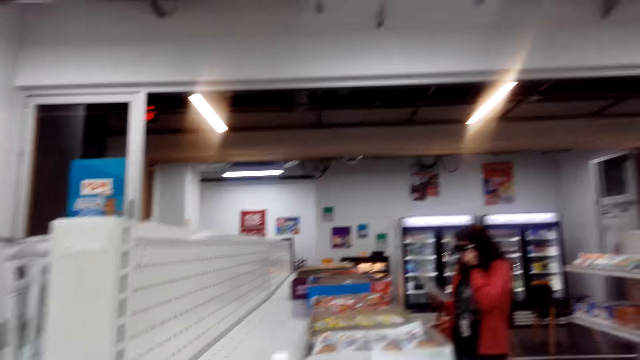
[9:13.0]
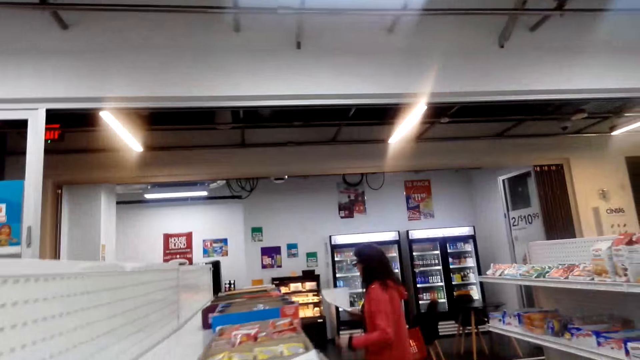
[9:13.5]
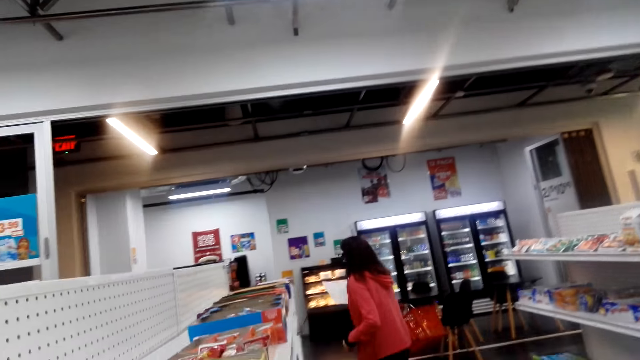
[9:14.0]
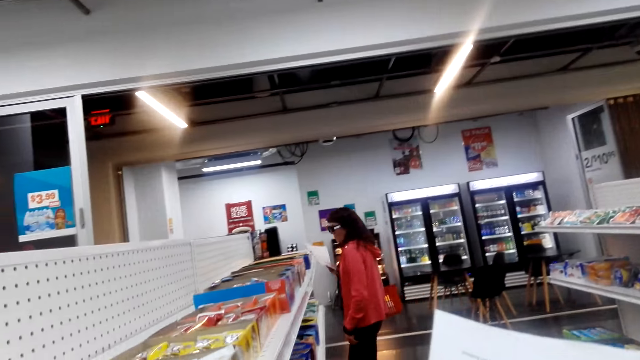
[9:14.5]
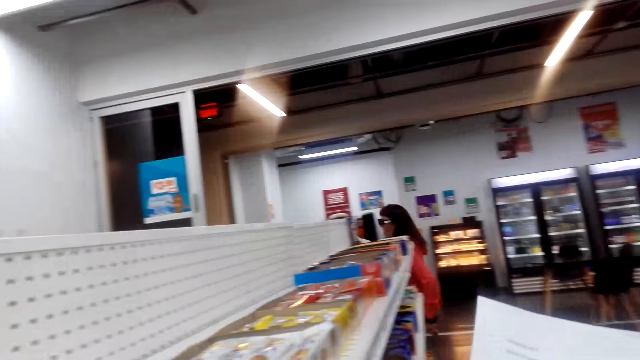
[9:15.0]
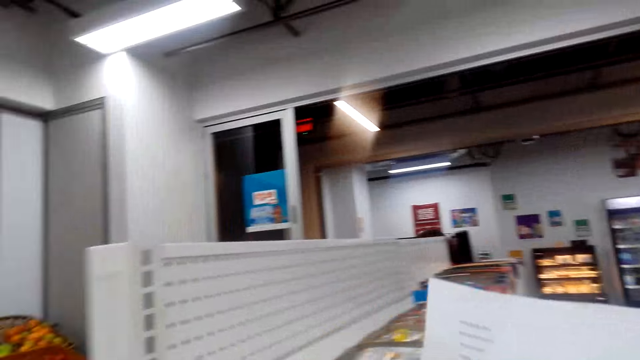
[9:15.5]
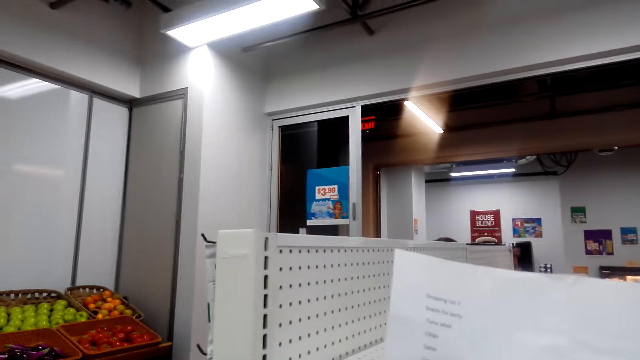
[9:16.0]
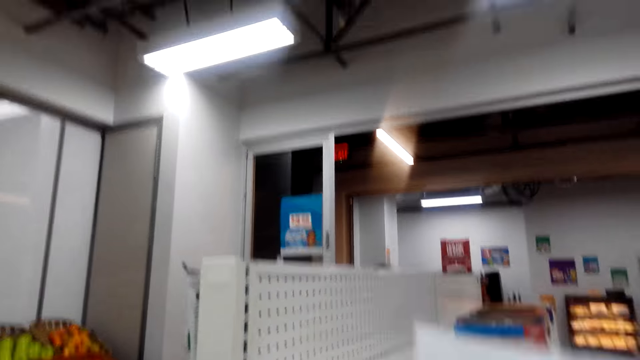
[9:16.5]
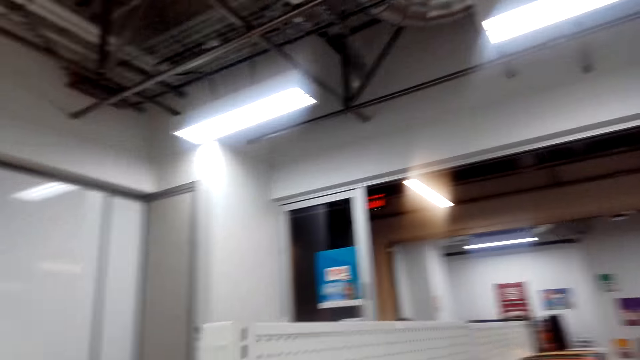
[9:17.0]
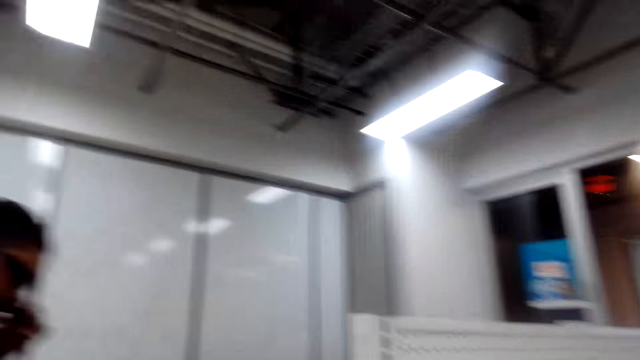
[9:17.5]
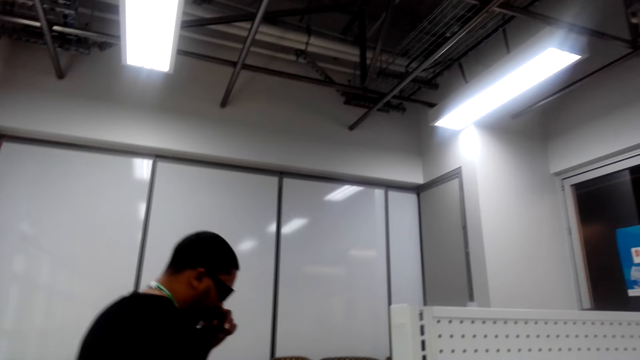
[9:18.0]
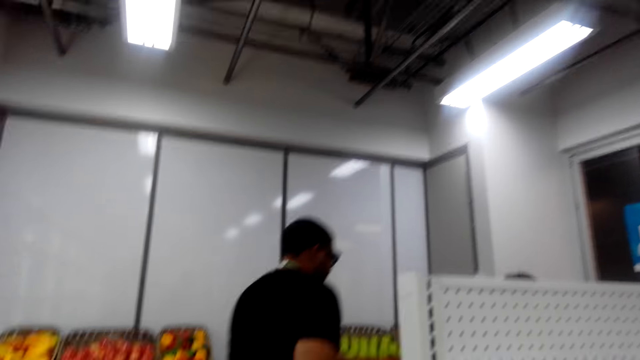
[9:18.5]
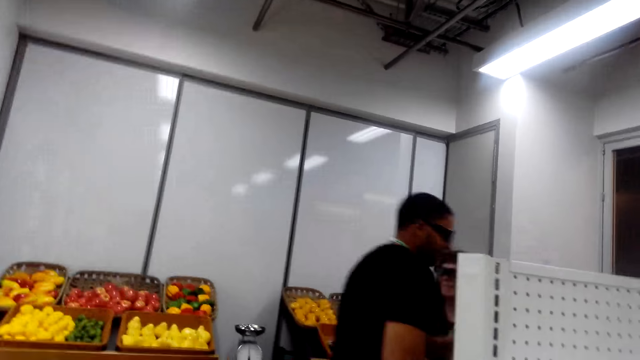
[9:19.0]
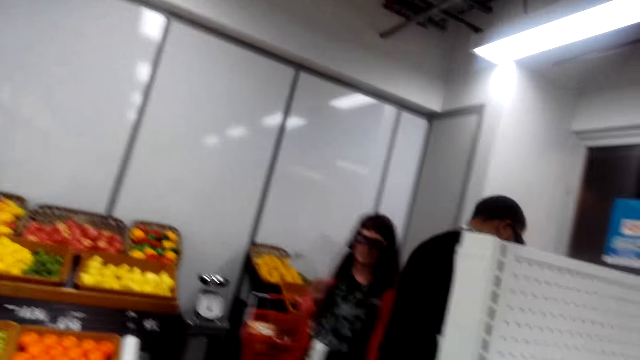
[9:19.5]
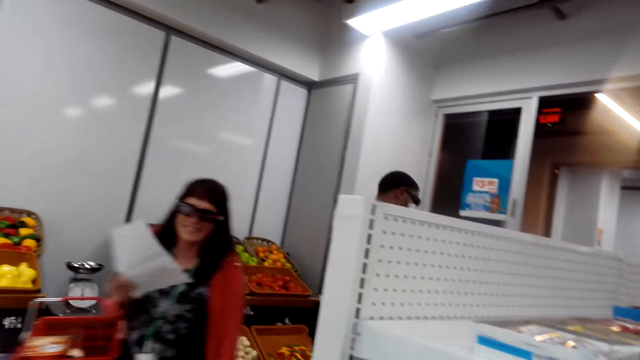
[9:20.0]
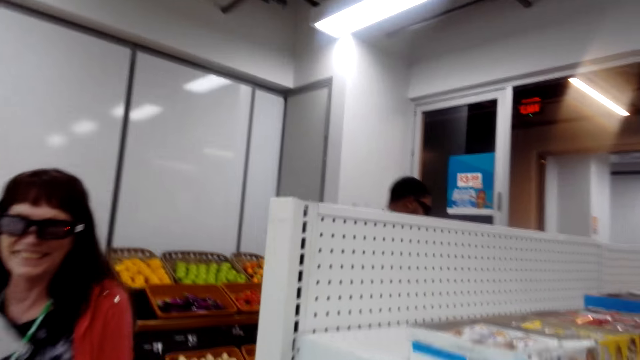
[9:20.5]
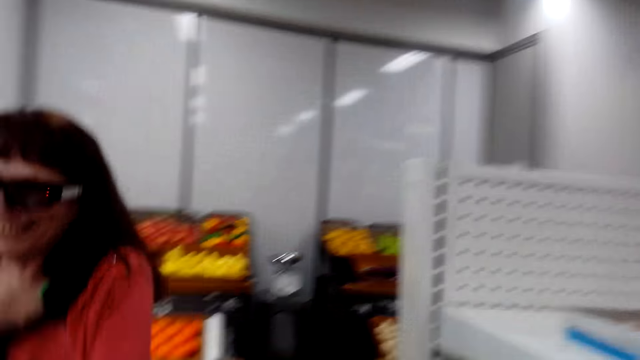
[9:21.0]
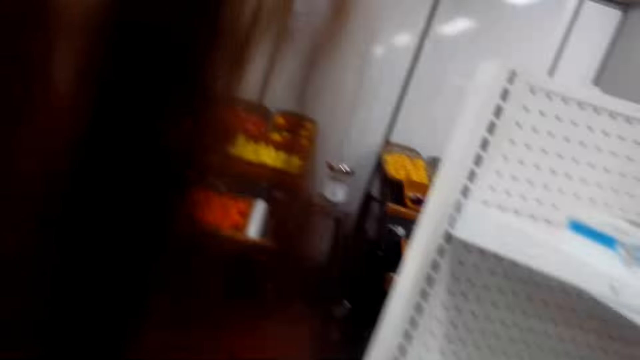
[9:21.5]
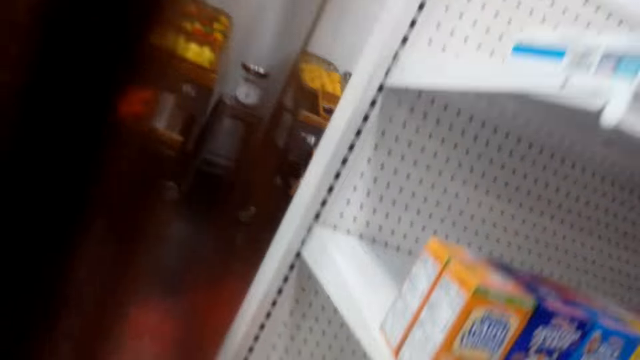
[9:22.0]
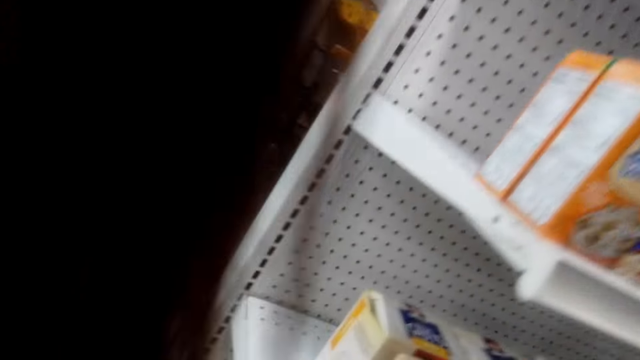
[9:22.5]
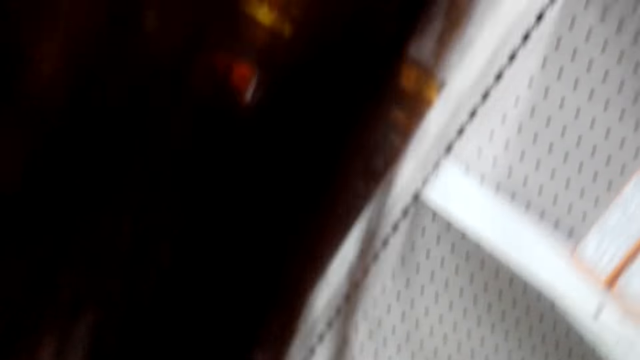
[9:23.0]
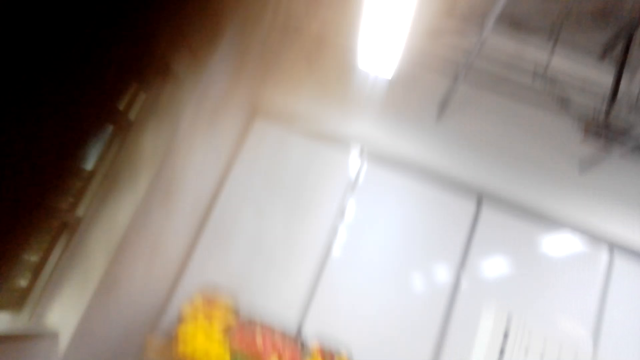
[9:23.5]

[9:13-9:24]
The lady walks on the floor. A person talks. The person talks again. A man walks on the floor. The camera wearer talks and walks. They talk to the lady.

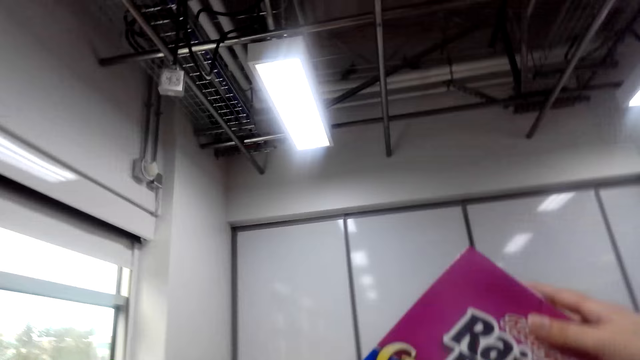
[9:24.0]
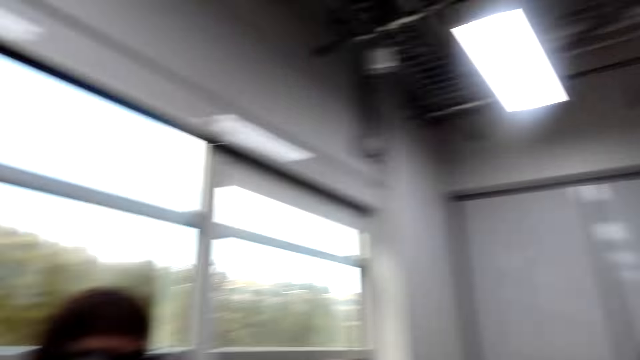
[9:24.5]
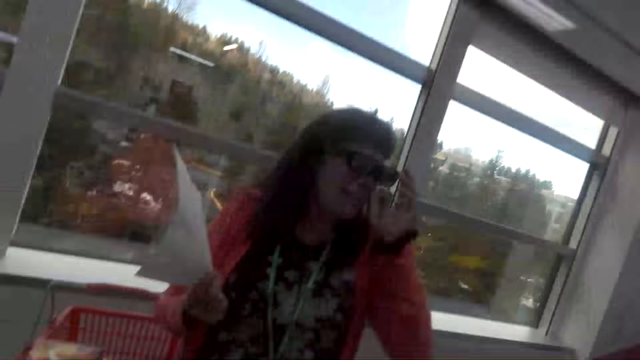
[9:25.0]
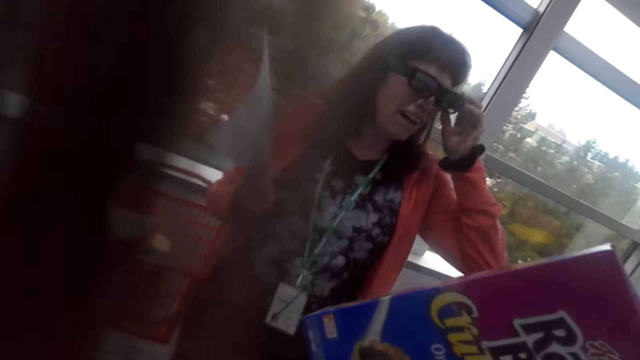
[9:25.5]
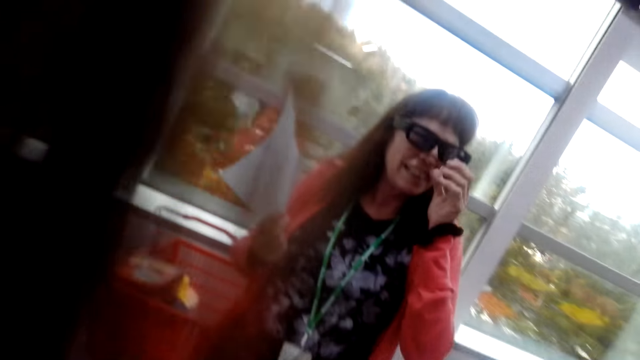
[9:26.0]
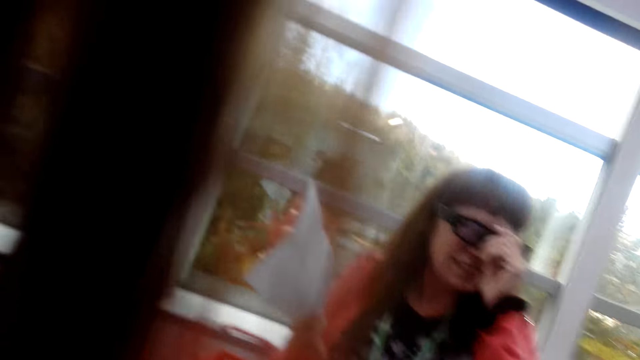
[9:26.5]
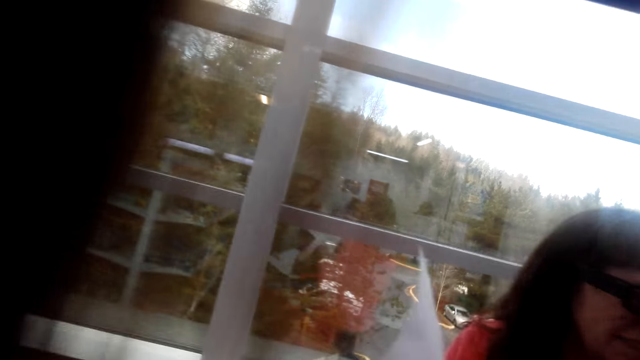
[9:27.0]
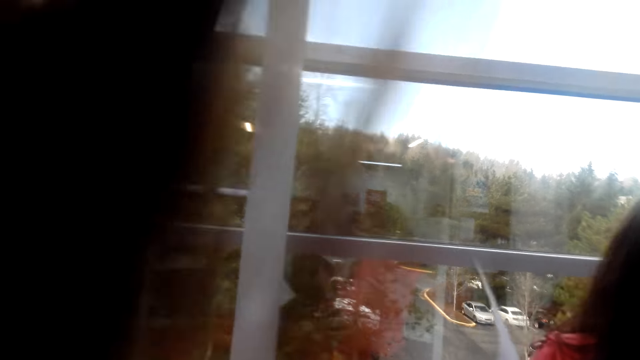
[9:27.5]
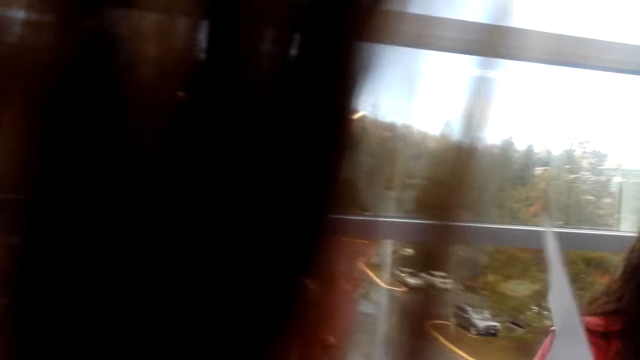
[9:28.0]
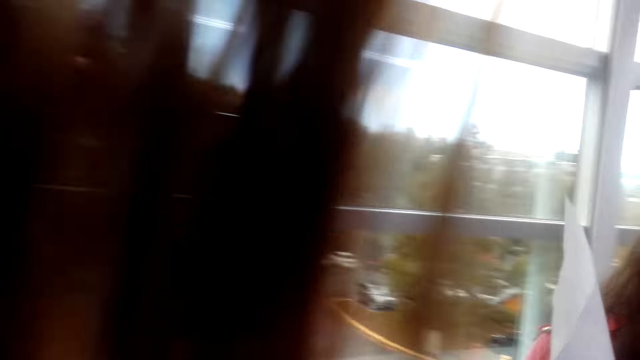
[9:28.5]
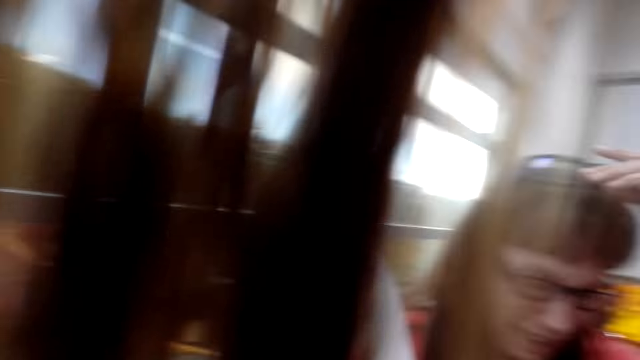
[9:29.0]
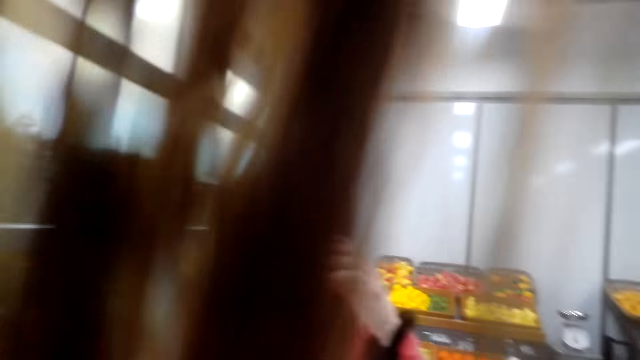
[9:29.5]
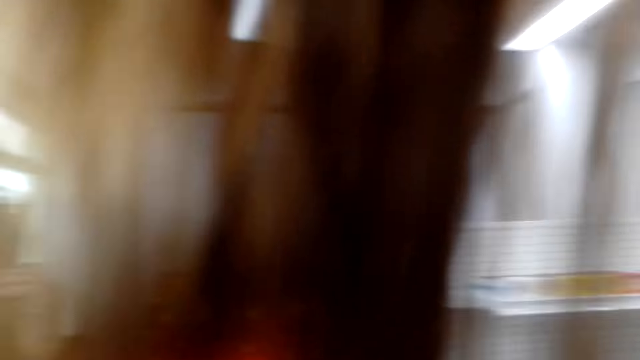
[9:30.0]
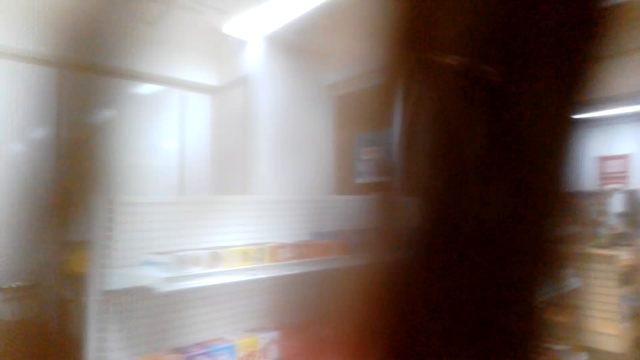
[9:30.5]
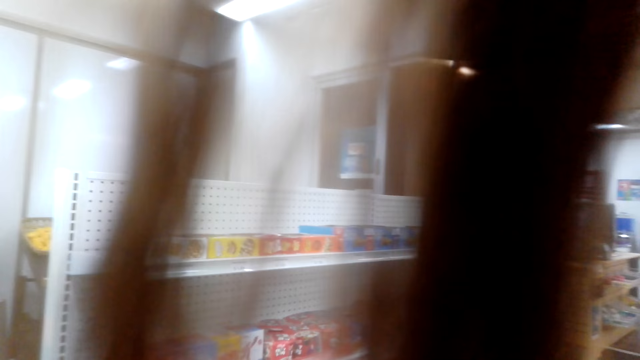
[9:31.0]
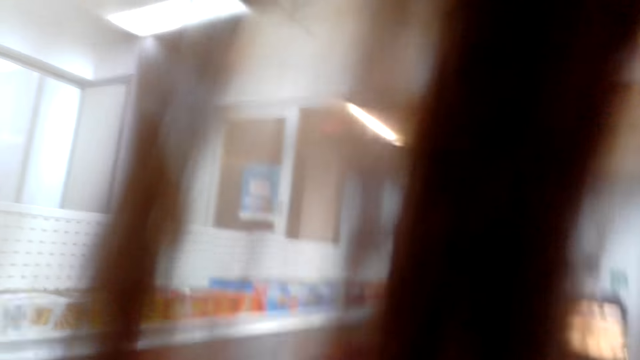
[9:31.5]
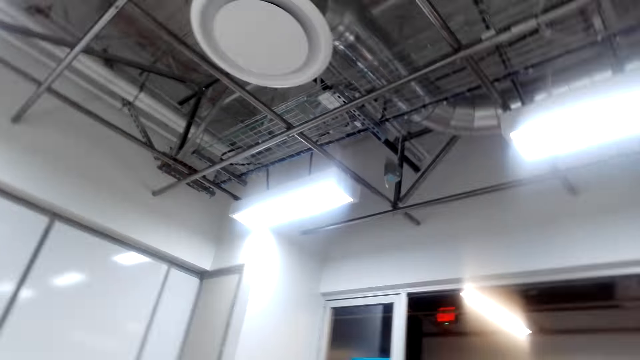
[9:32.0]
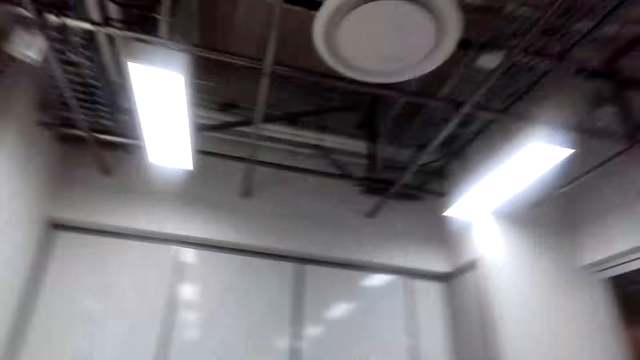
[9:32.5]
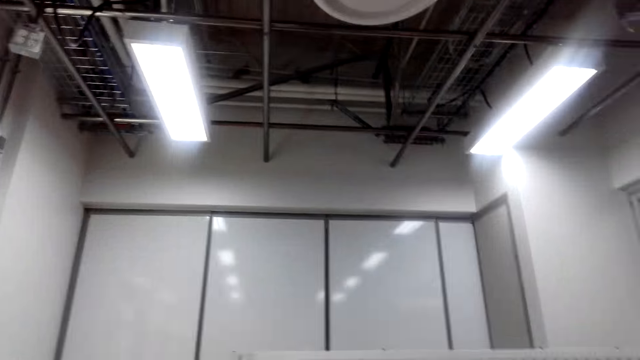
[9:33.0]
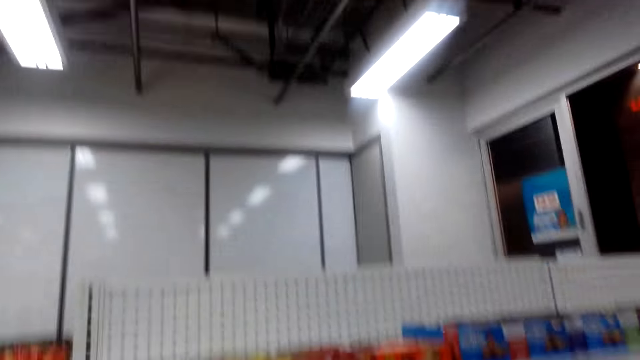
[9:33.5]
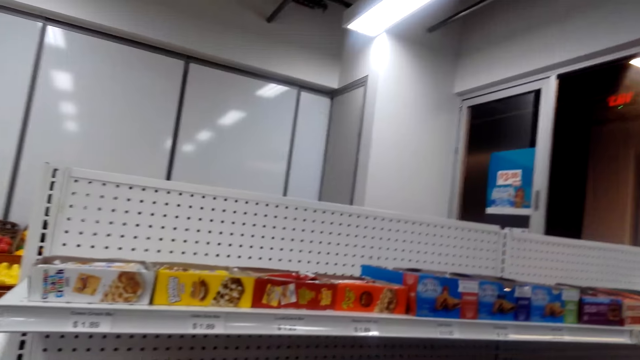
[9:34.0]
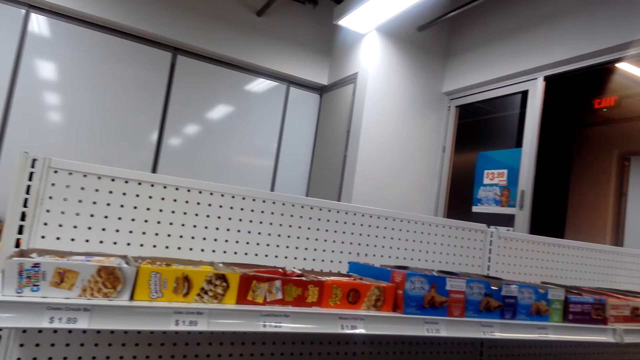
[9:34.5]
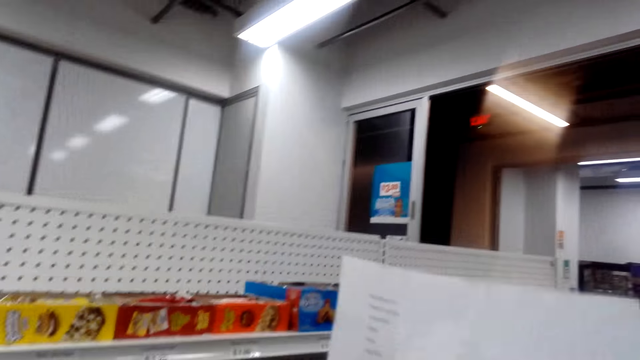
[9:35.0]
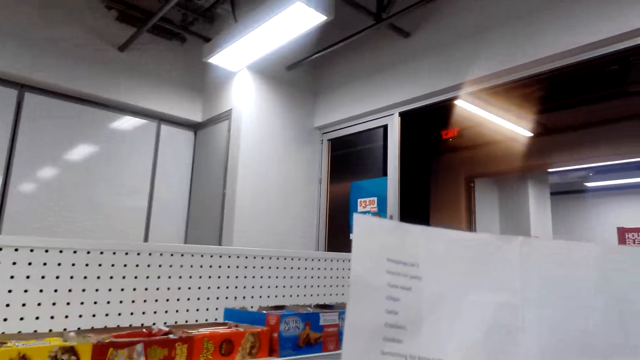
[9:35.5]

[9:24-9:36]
The lady lifts her glasses. The lady talks to the camera wearer holding a paper.
